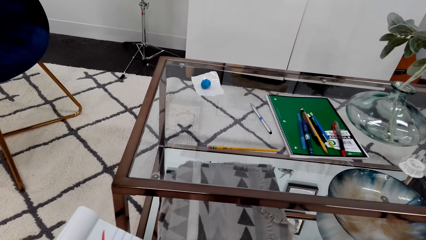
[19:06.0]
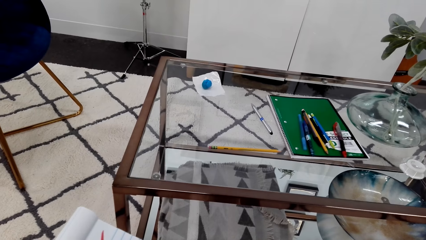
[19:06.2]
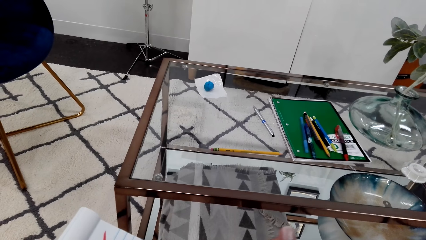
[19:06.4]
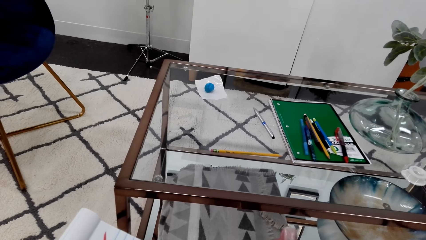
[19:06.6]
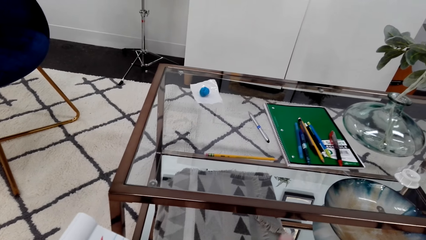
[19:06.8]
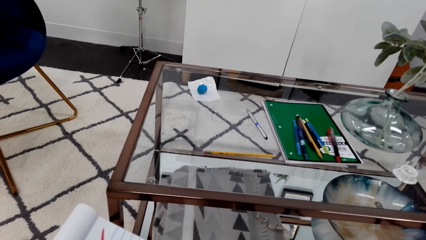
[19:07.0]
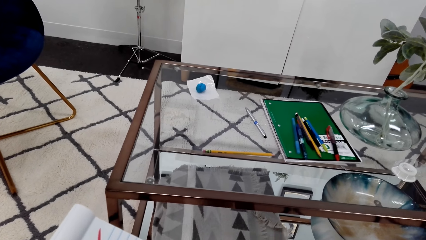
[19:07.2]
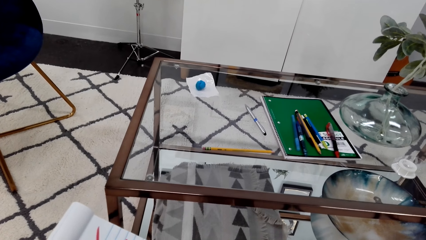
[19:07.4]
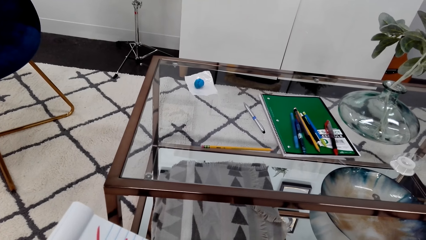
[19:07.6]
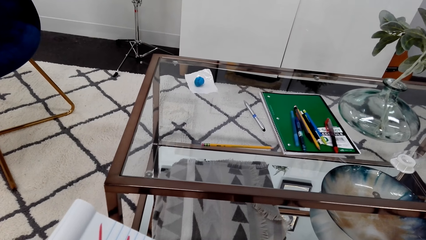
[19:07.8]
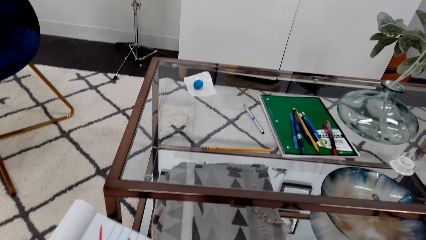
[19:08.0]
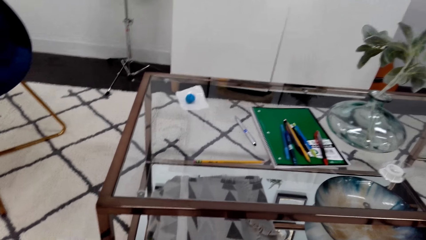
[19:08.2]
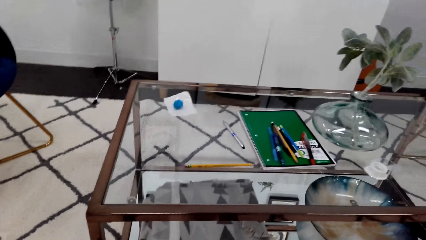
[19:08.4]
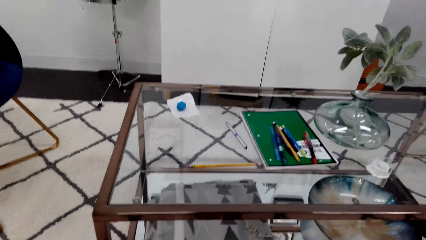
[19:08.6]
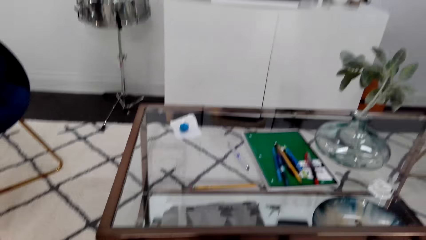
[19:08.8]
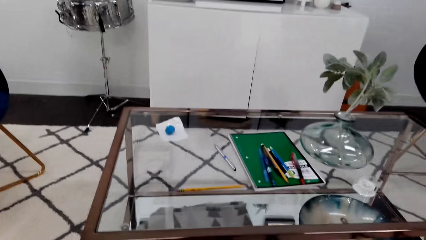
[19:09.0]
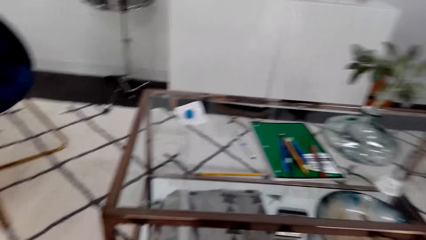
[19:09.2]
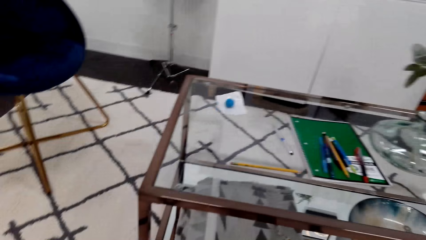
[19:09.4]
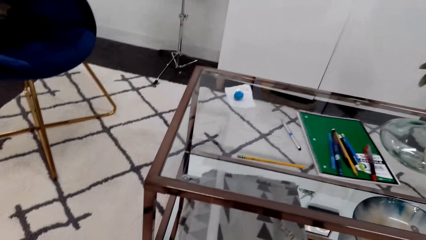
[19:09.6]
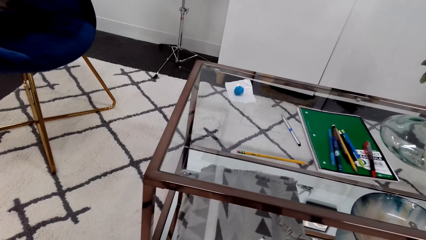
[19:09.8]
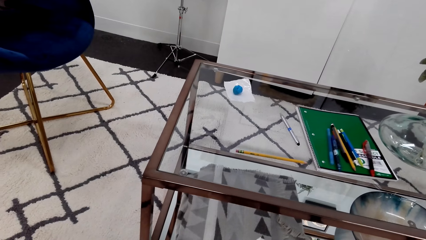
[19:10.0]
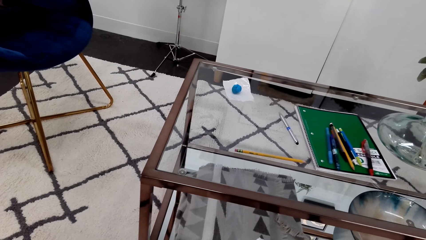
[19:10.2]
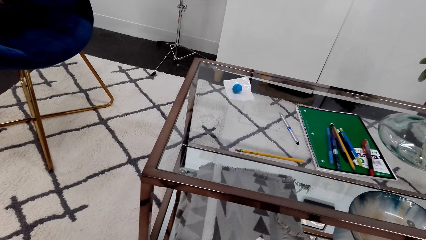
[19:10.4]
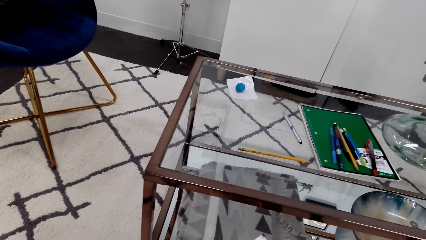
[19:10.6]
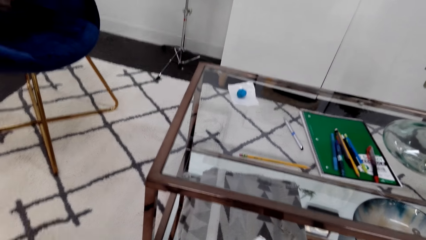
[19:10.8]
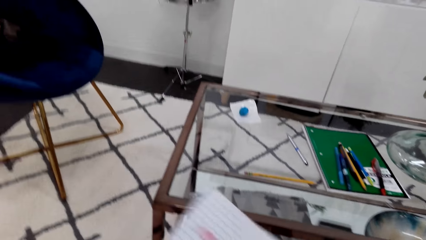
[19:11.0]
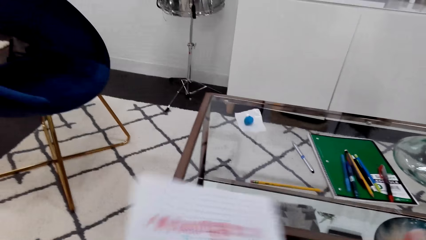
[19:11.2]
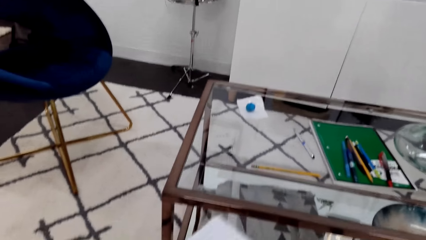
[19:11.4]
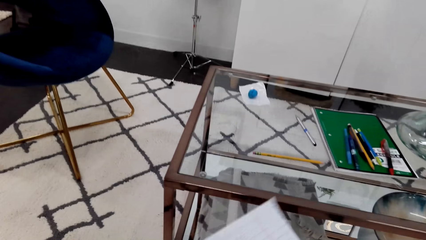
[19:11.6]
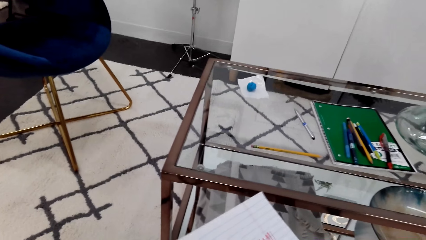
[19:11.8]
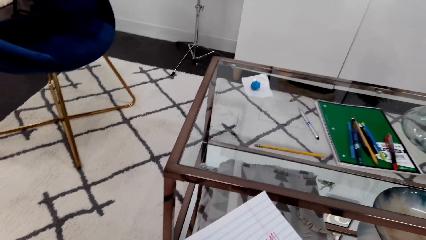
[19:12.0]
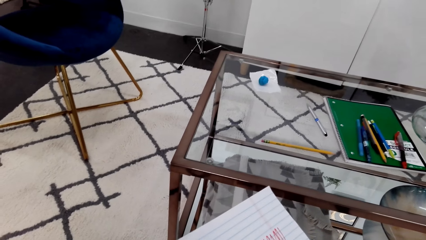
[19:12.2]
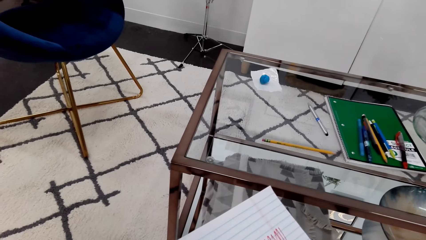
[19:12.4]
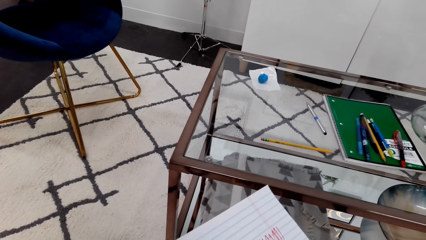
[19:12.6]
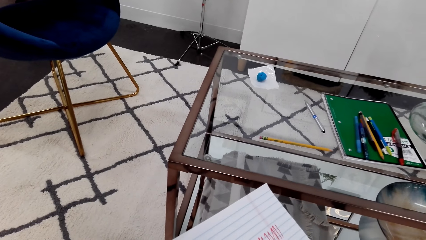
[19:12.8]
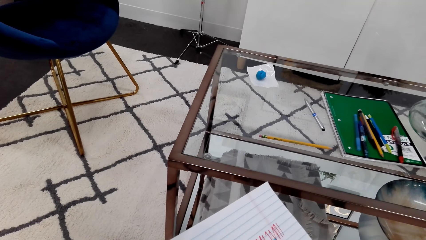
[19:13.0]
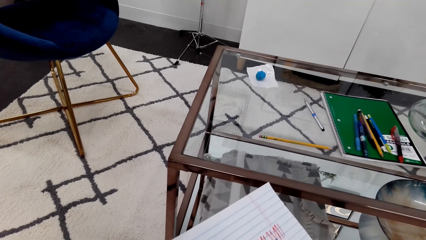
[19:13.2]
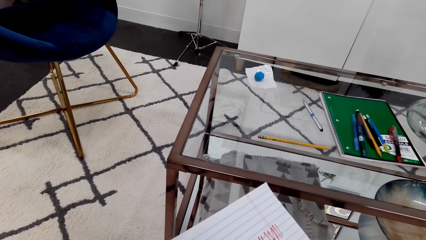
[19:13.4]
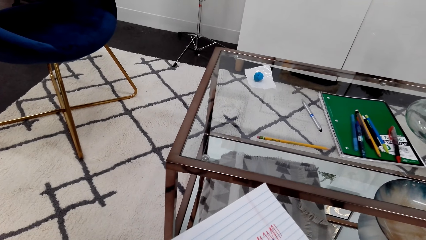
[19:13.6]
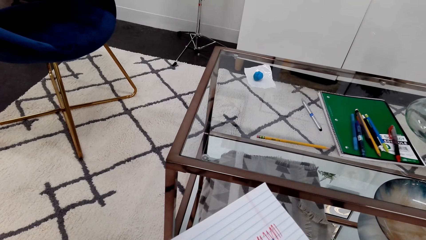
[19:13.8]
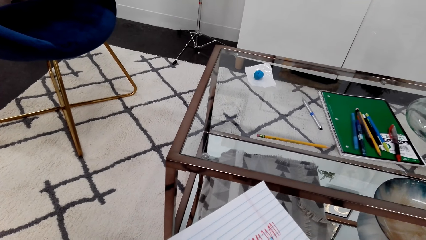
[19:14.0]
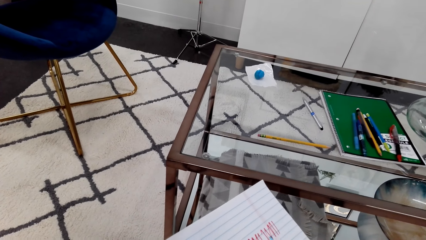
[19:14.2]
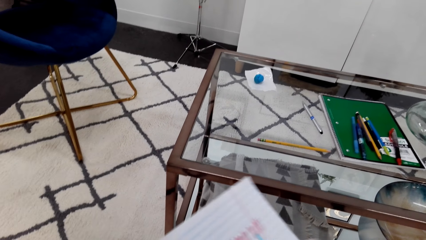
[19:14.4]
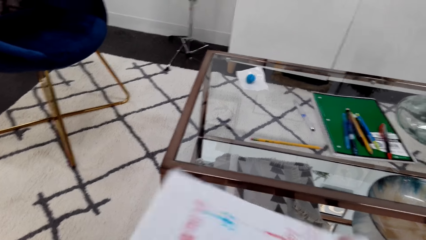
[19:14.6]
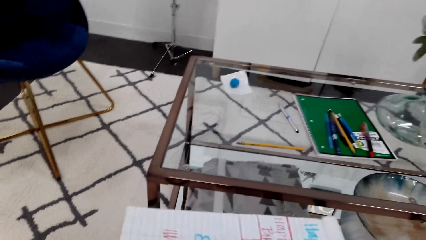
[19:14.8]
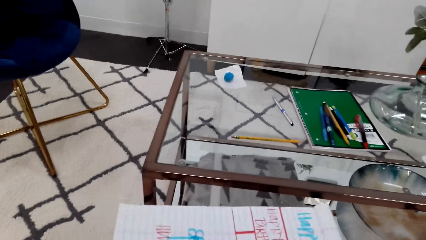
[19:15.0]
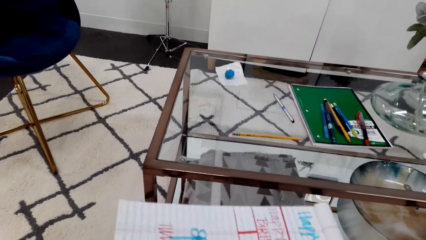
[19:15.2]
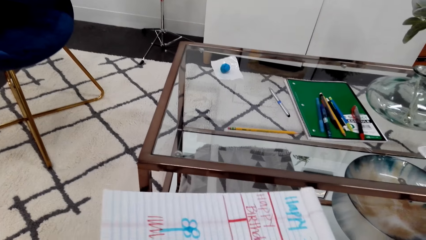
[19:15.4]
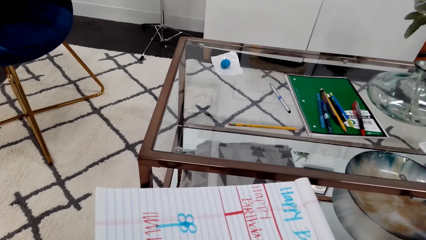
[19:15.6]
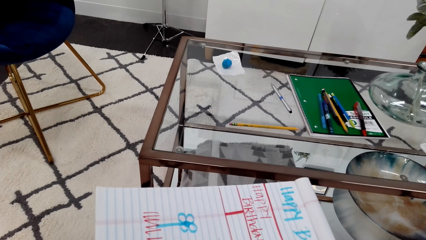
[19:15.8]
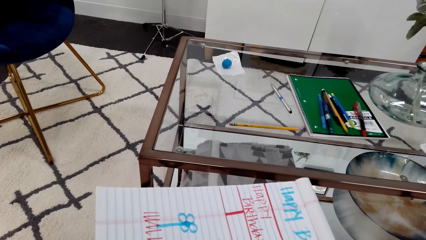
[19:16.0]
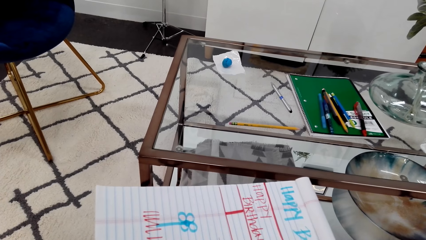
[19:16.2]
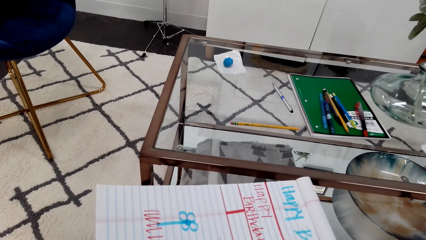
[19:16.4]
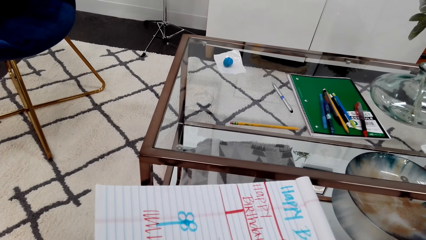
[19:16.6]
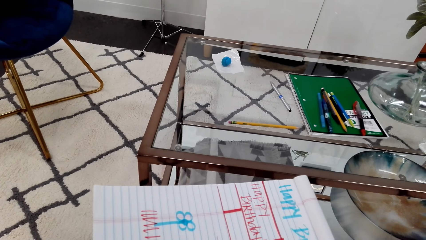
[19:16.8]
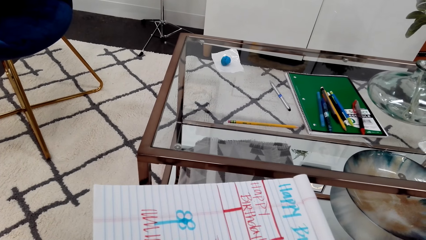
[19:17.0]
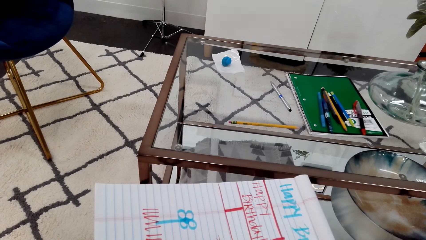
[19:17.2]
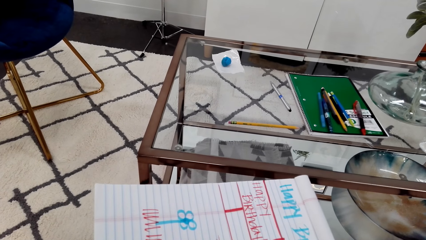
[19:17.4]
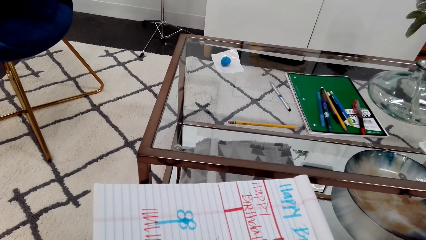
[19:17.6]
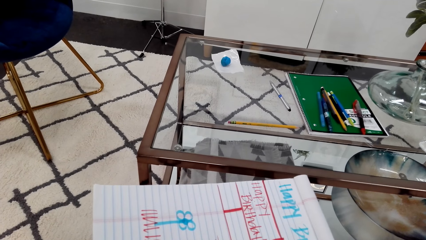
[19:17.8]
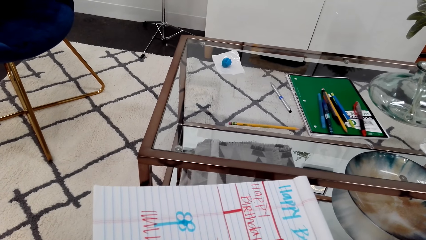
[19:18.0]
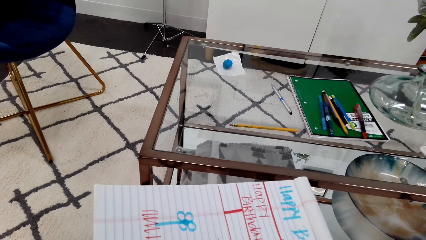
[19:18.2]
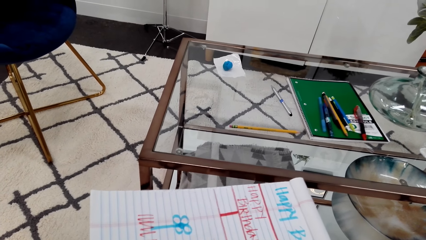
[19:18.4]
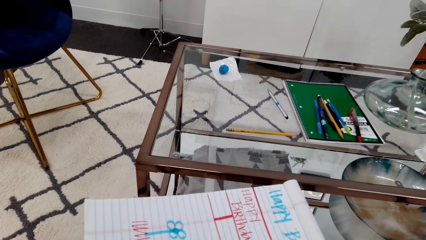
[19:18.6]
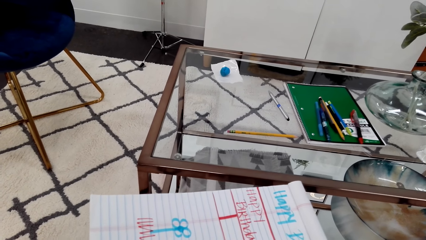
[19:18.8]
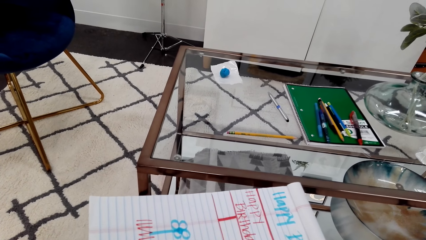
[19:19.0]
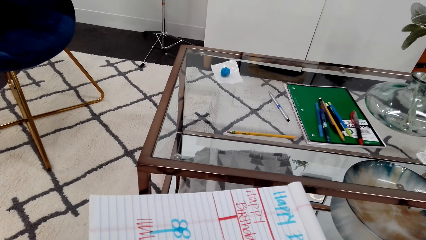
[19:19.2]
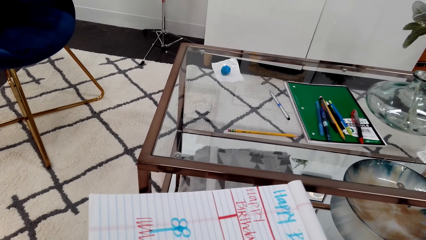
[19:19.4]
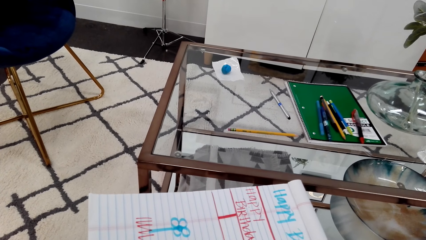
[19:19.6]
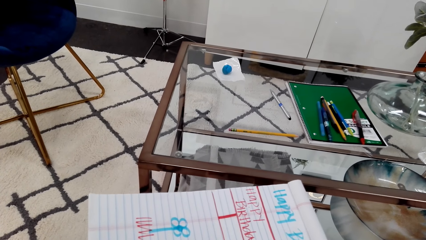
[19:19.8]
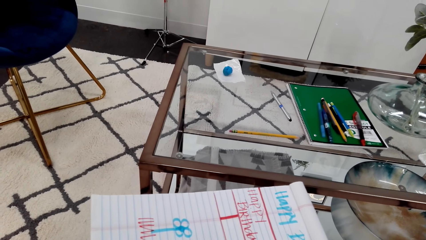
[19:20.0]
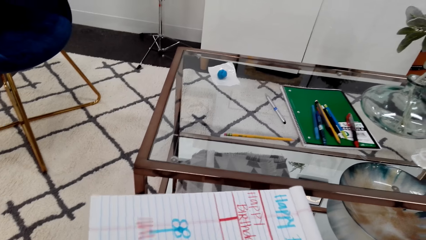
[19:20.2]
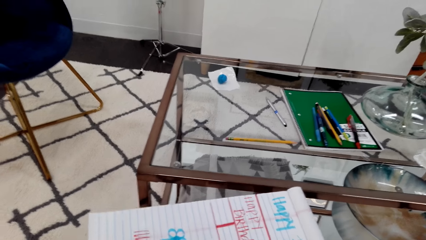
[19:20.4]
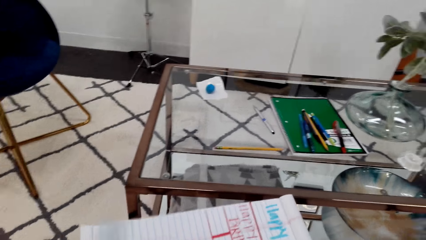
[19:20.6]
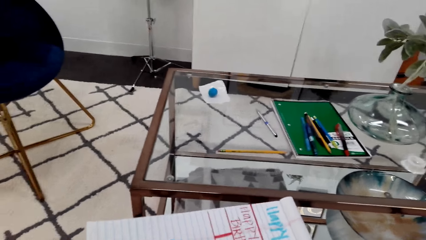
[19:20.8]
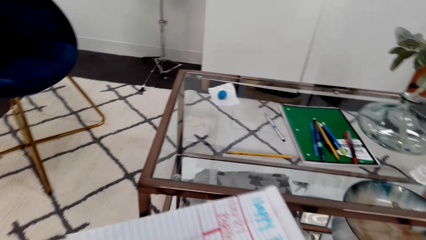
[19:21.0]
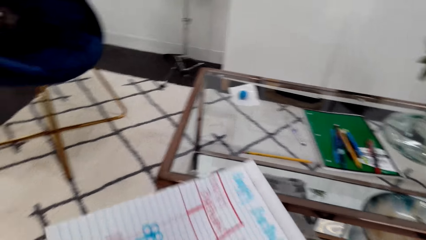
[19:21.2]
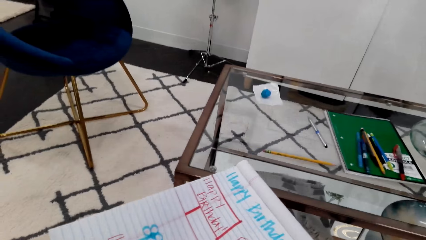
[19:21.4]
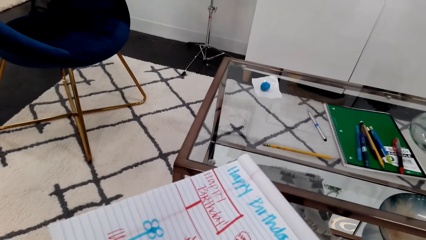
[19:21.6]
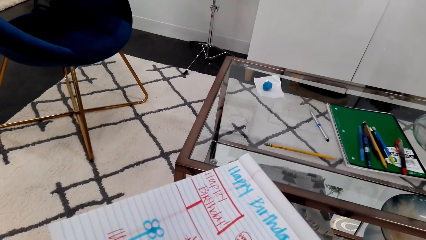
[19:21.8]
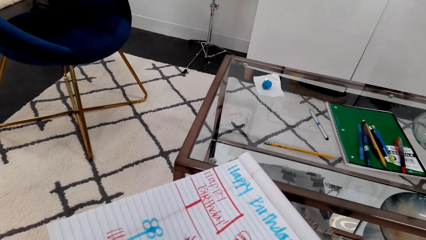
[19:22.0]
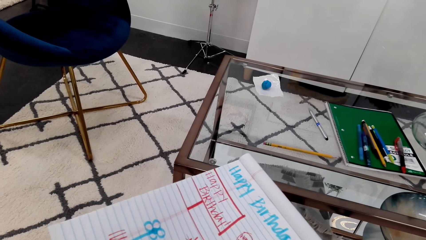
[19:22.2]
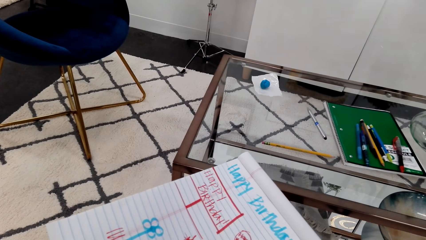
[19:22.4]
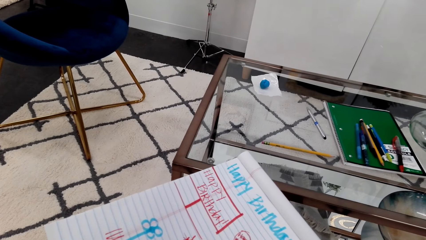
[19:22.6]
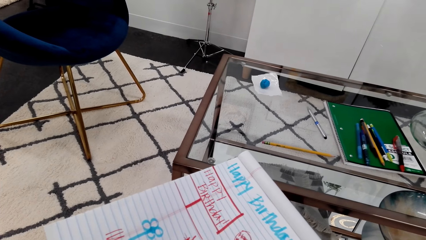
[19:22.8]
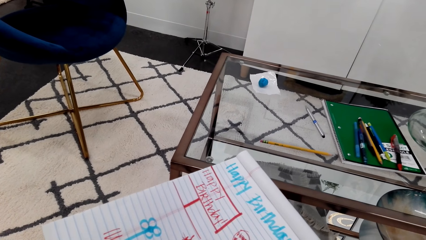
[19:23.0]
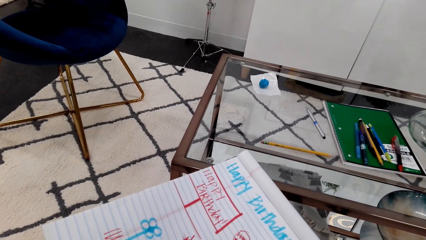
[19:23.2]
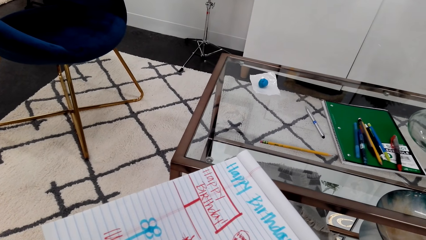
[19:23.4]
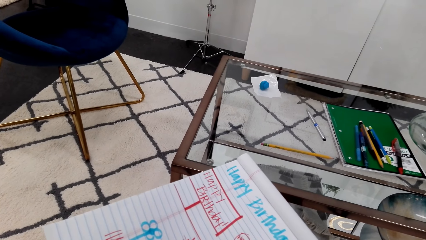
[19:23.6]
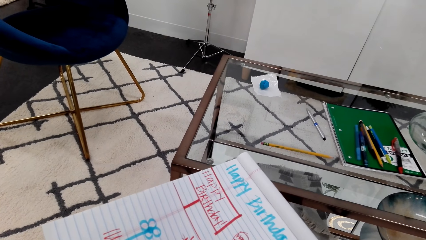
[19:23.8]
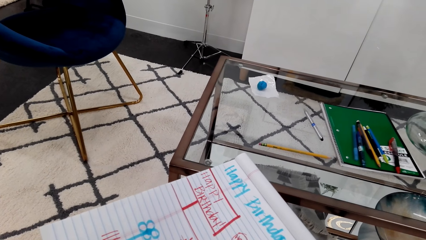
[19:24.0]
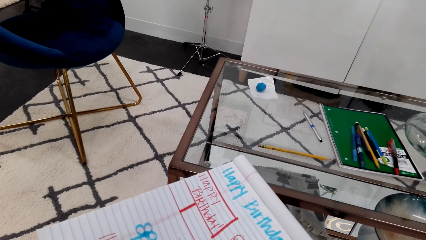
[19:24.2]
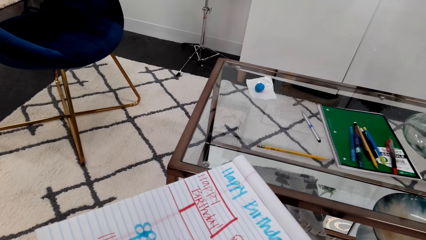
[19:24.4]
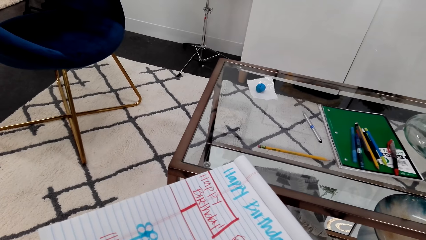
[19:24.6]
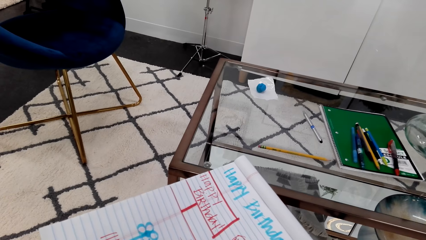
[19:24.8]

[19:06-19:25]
The camera wearer turns the book. They move the book.
